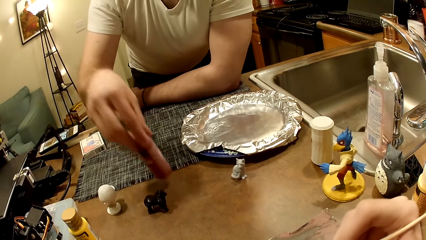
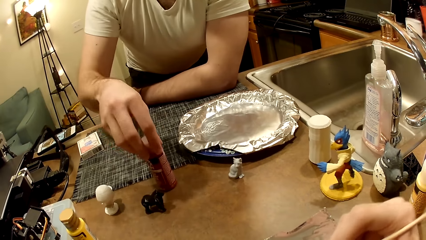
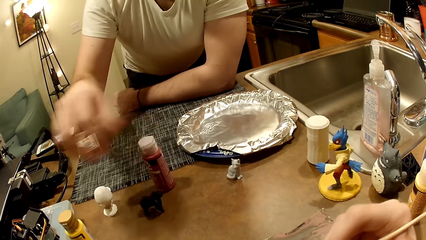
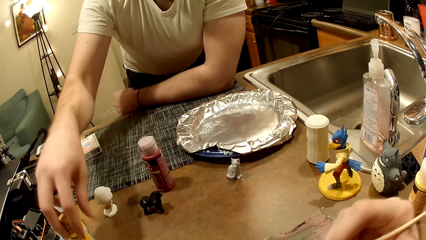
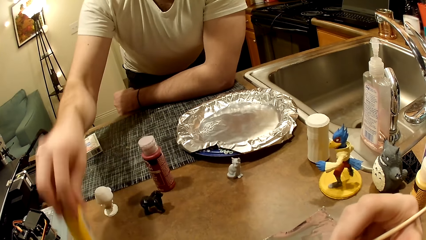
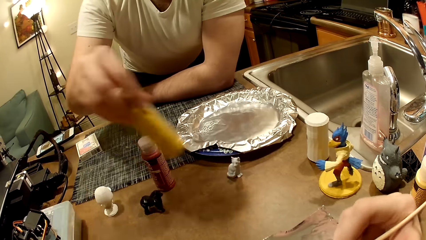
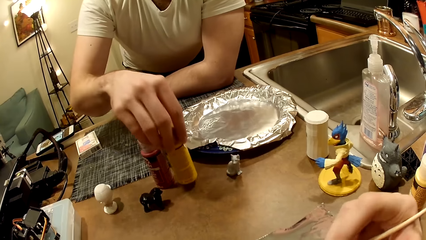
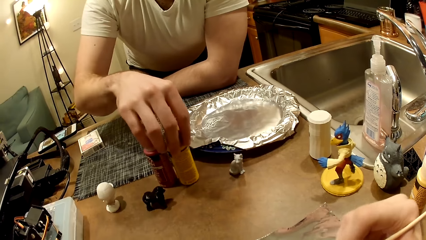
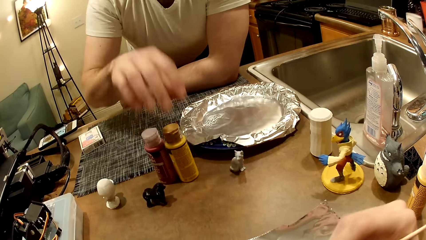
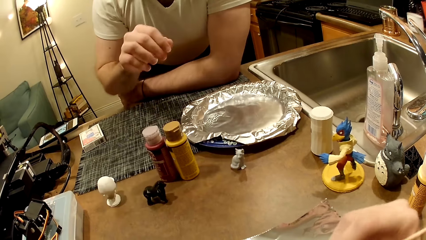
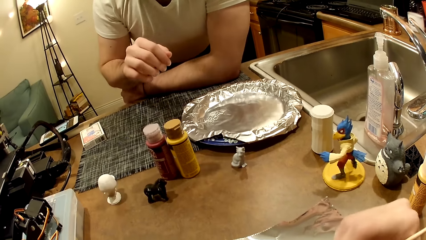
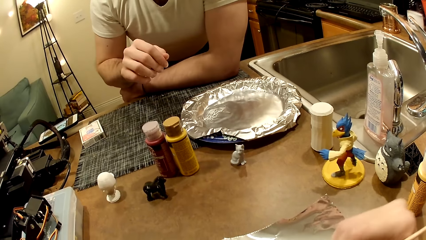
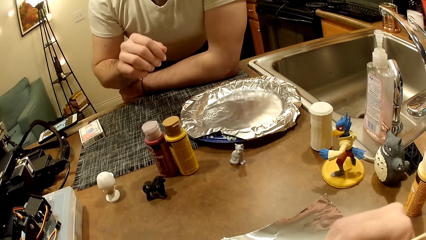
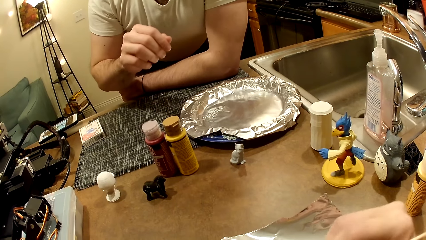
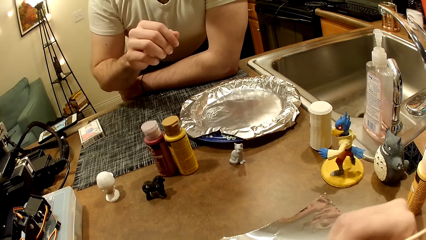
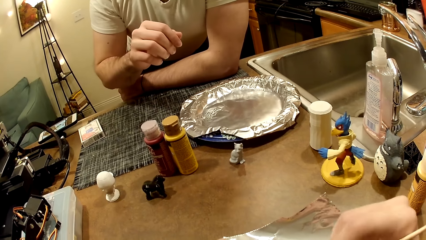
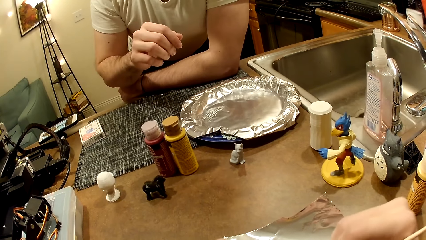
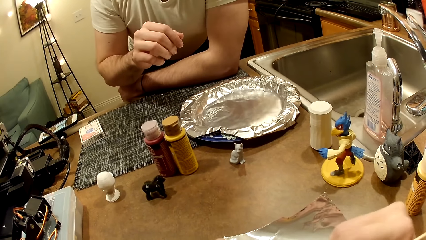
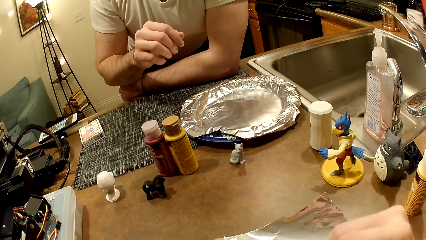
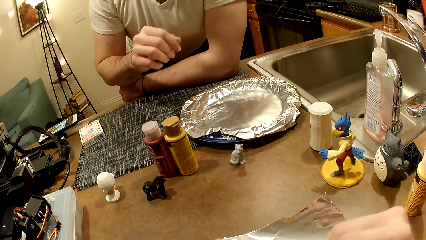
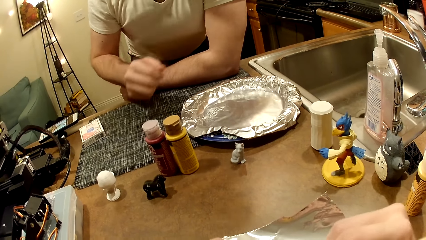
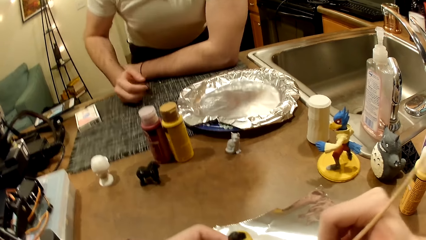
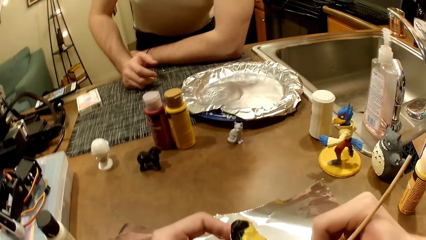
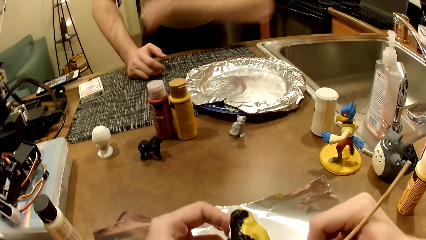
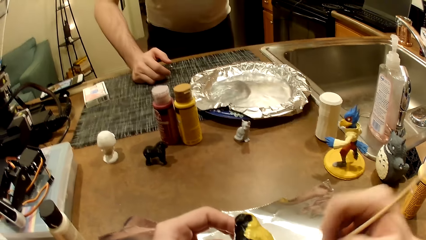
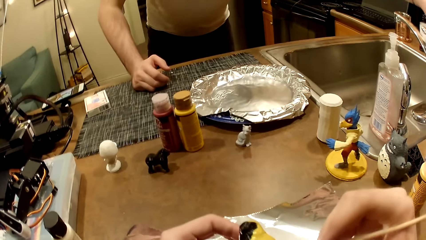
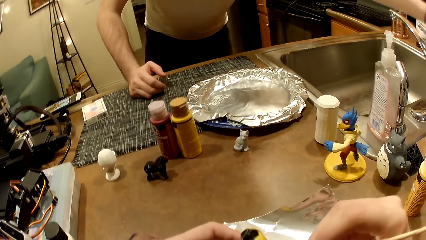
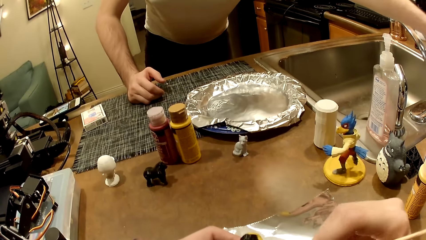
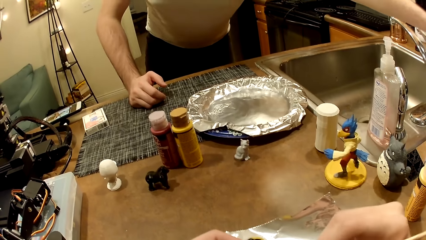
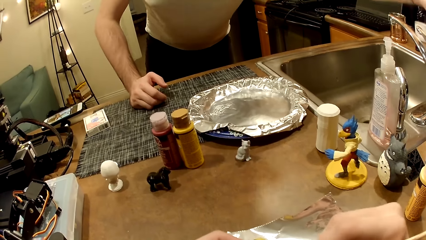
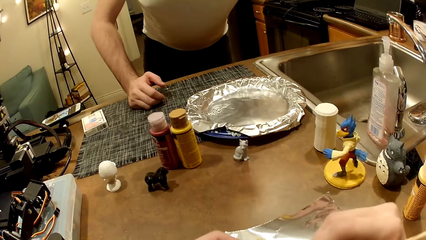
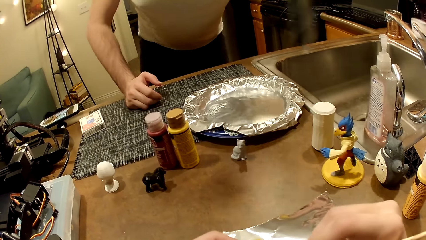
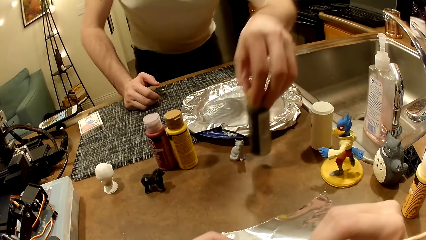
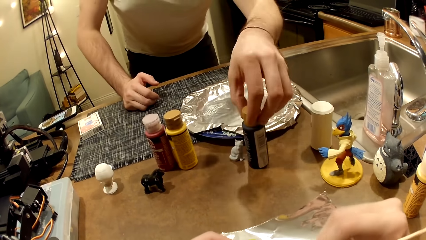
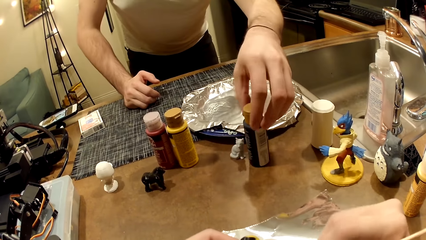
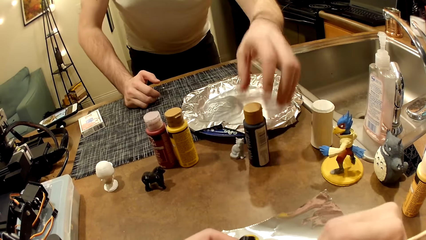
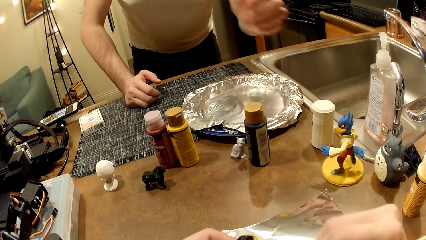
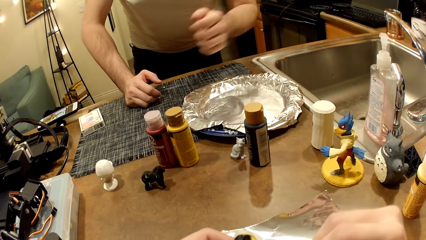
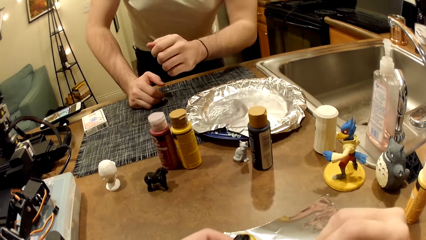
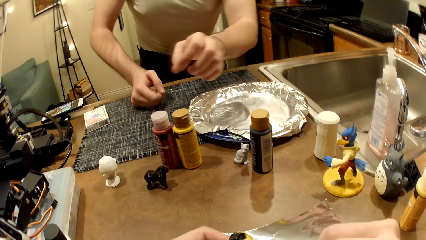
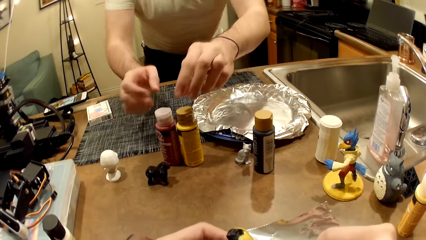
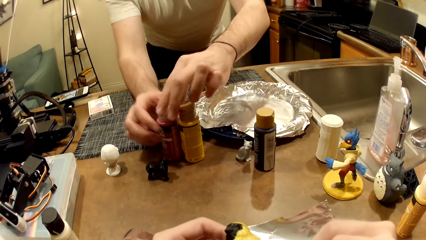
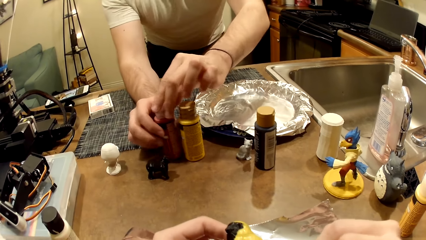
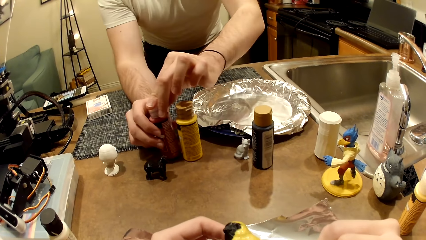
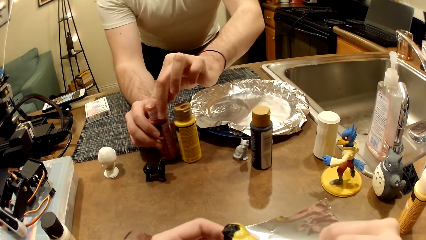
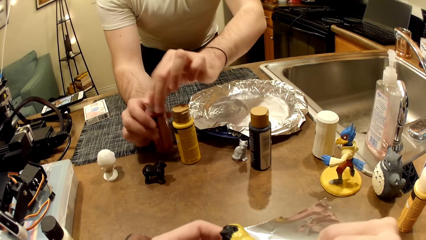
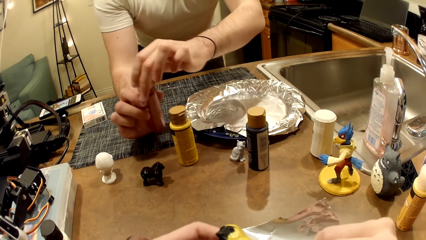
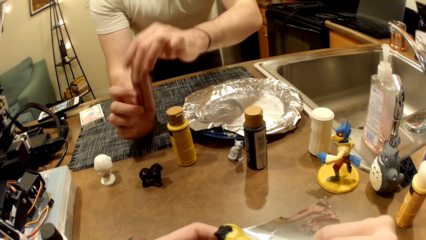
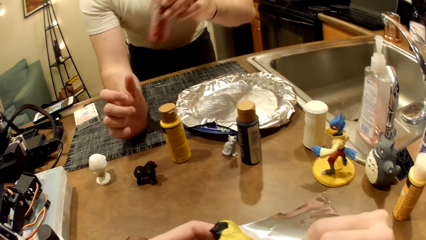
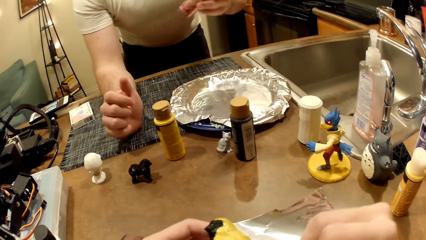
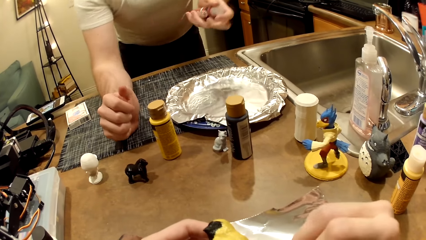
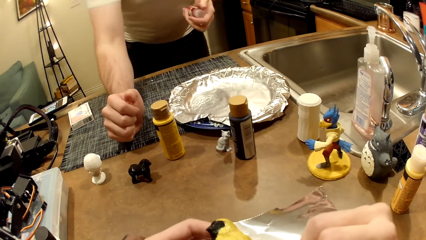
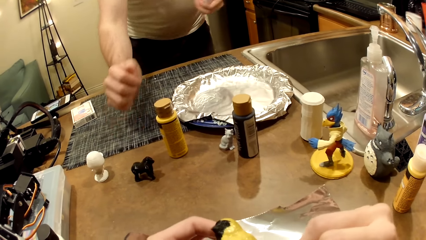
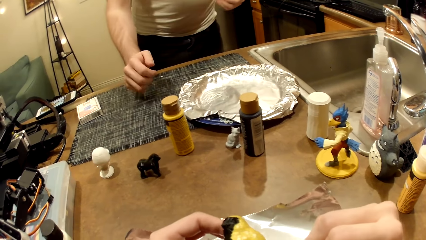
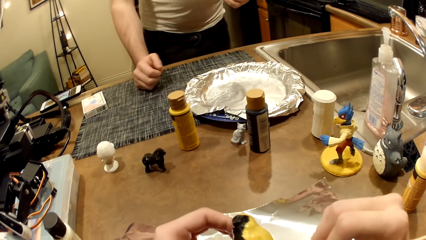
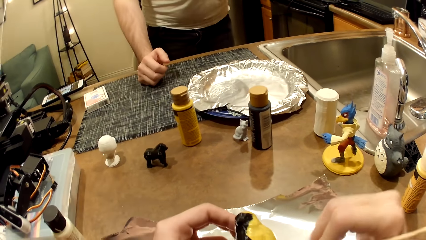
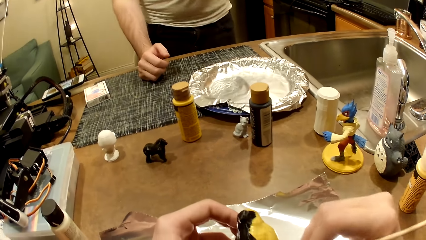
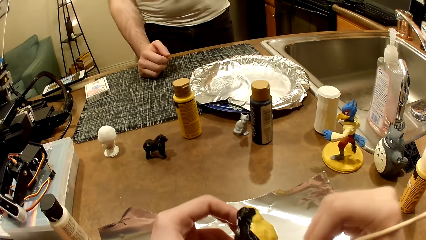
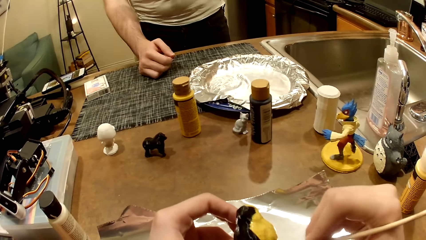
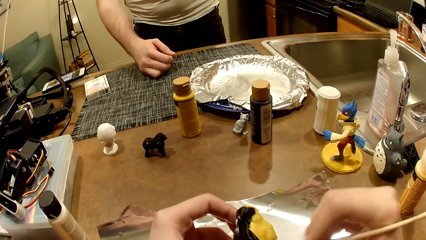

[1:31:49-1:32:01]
The man picks up a red paint bottle with his right hand and drops the red paint bottle on the work table with his right hand. The man picks up the cream-colored paint bottle with his right hand and drops the cream-colored paint bottle on the work table with his right hand. The man rests his right hand on the work table and moves his left hand over the sink. The camera wearer dips the paint brush in the cream-colored paint with his right hand. He paints the bird figurine with the cream-colored paint. The man drops a deep green paint bottle with his left hand. The man picks up the red paint bottle with both hands, holds the red paint bottle with his left hand and rests his right hand on the work table.

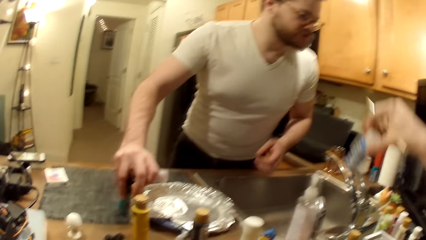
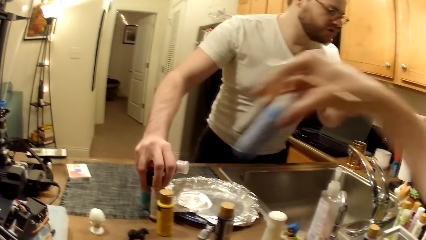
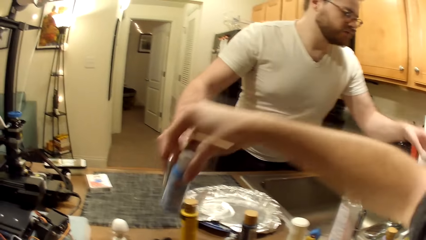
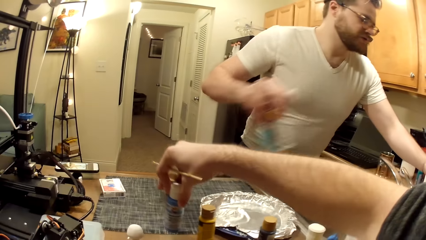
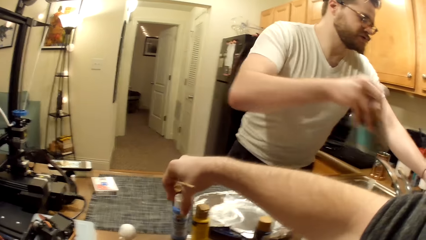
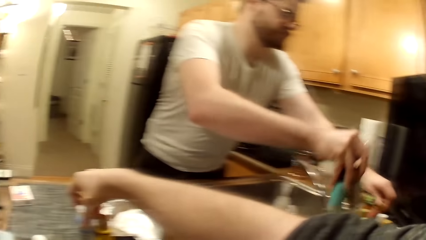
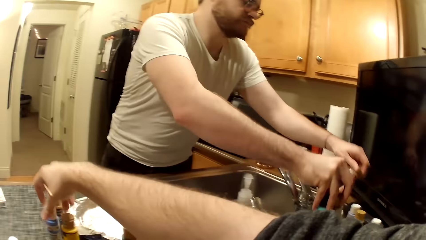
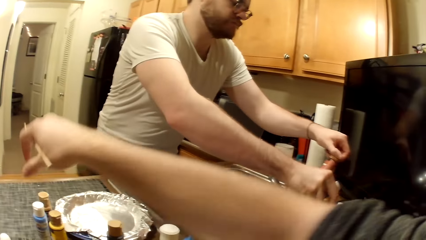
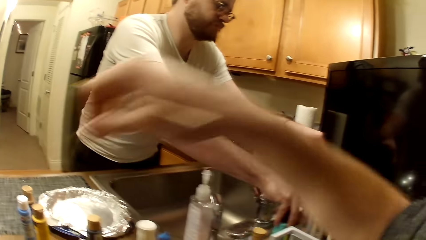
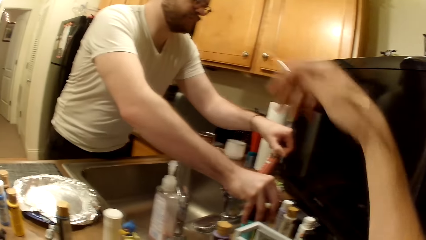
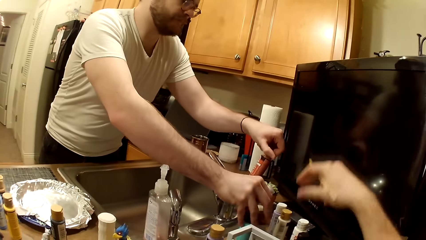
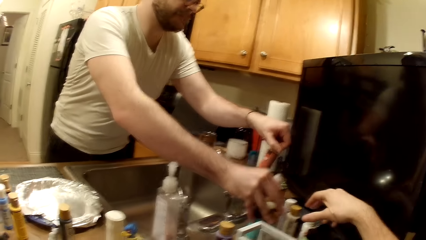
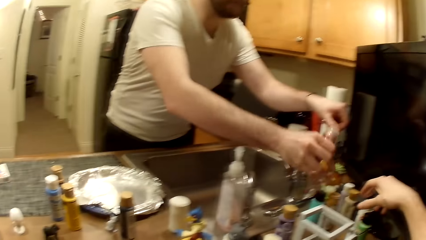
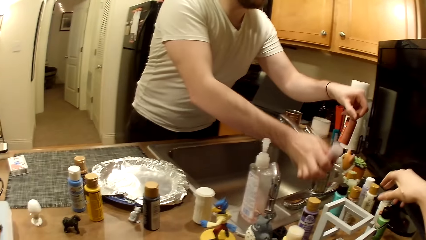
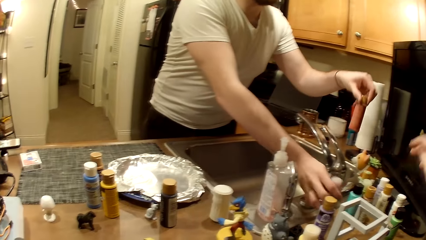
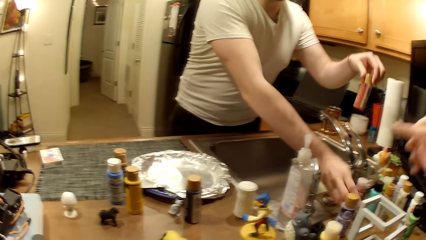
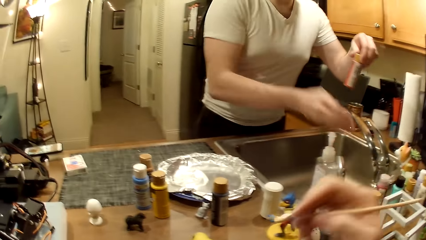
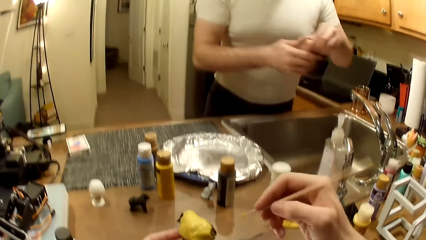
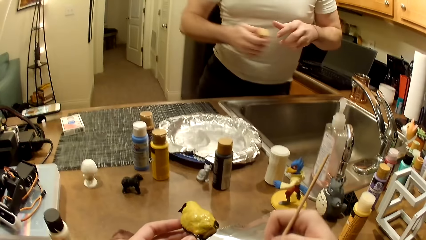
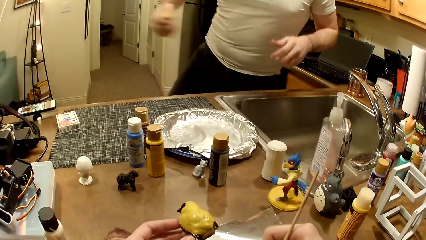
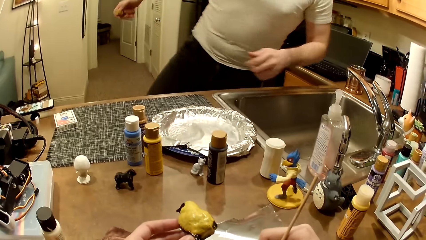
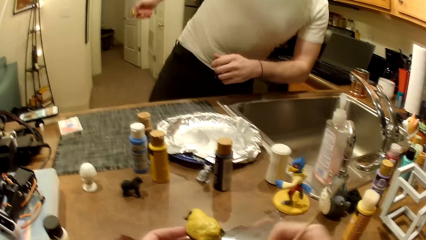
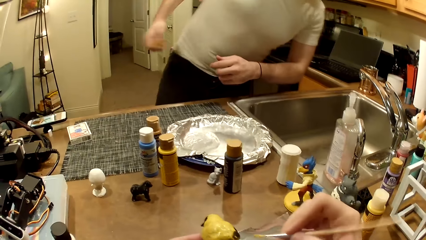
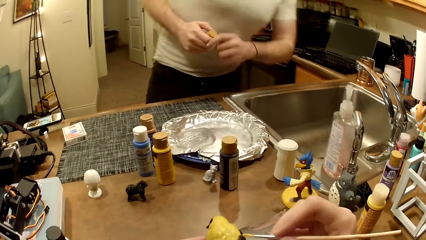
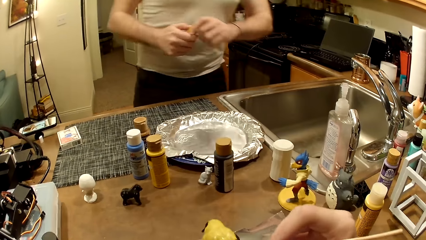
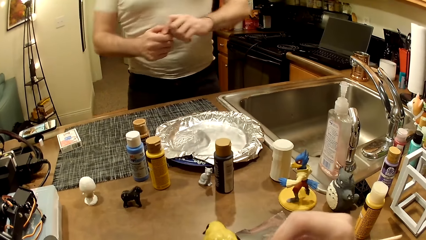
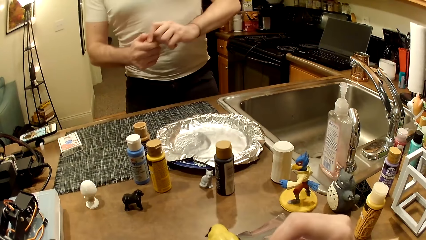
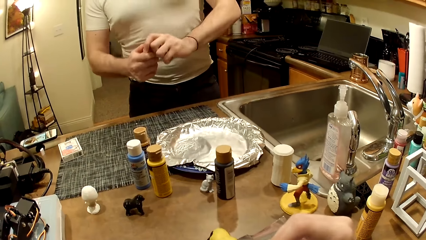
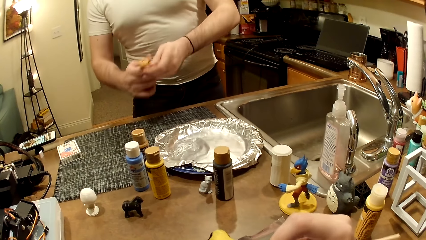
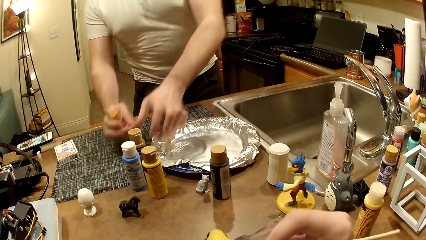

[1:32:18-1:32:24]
The camera wearer picks up a sky blue and a brownish paint bottle with his right hand. The man picks up the blue and the light brown paint bottles with his right hand. The camera wearer drops the blue and the brownish paint bottles with his right hand. The man picks up a beige-colored paint bottle with his left hand and drops the blue, light brown and white paint bottles with his right hand. The camera wearer moves his right hand towards some paint bottles. The man drops the red paint bottle with his right hand and passes the beige-colored paint bottle from his left hand to his right hand. The camera wearer dips the paint brush in the cream-colored paint with his right hand. He paints the bird figurine with the cream-colored paint. The man opens the lid of the beige-colored paint bottle with his left hand.
